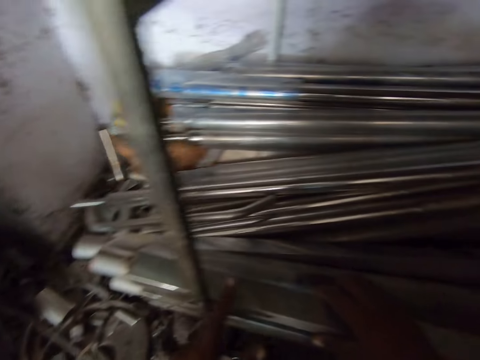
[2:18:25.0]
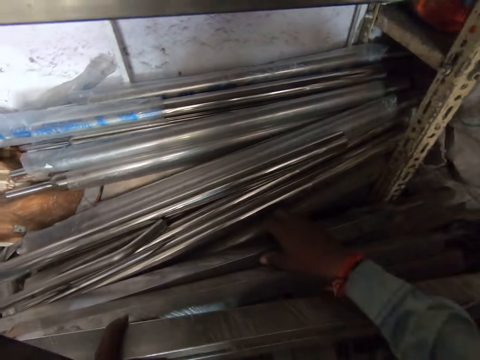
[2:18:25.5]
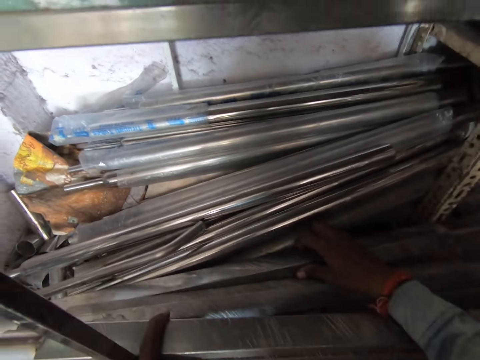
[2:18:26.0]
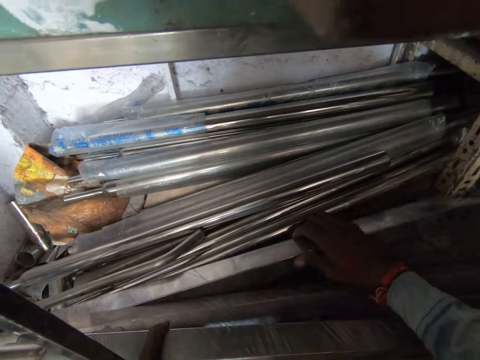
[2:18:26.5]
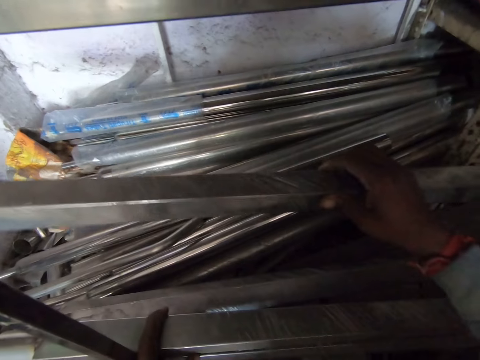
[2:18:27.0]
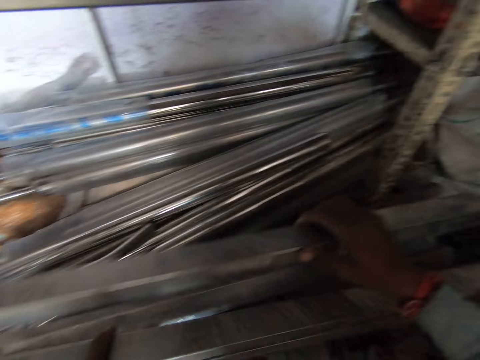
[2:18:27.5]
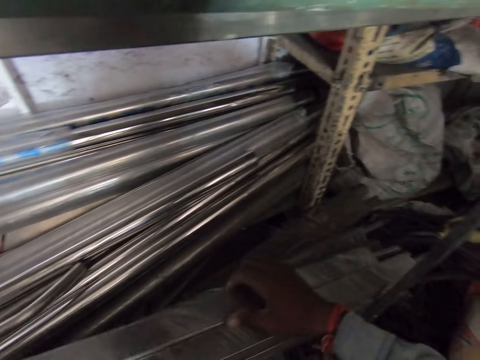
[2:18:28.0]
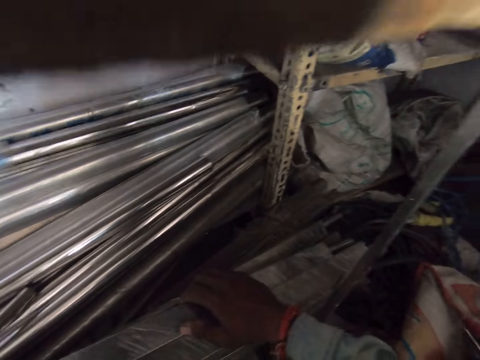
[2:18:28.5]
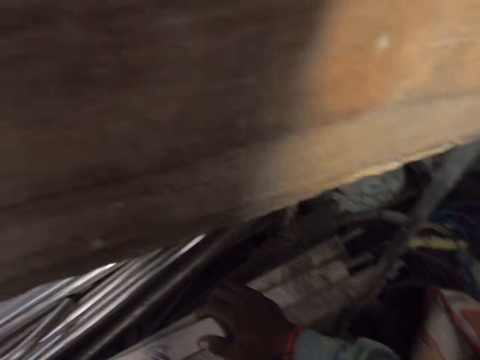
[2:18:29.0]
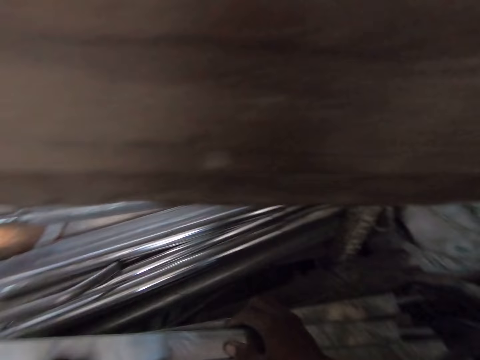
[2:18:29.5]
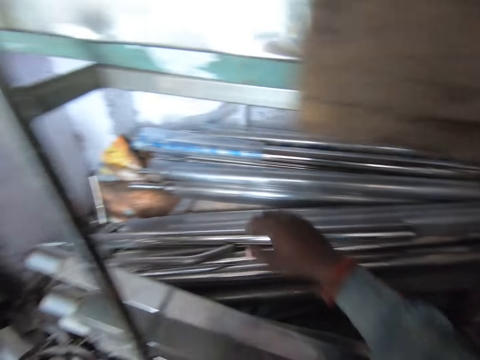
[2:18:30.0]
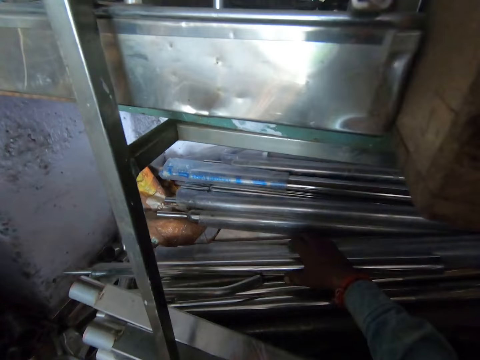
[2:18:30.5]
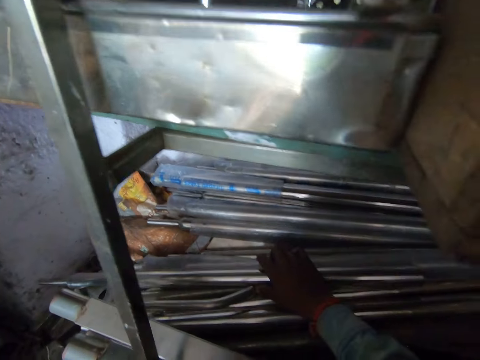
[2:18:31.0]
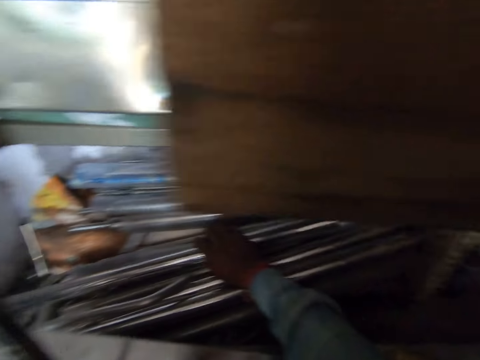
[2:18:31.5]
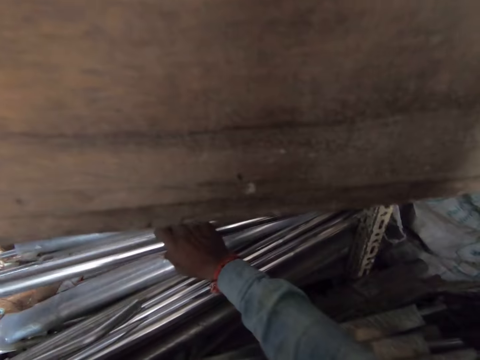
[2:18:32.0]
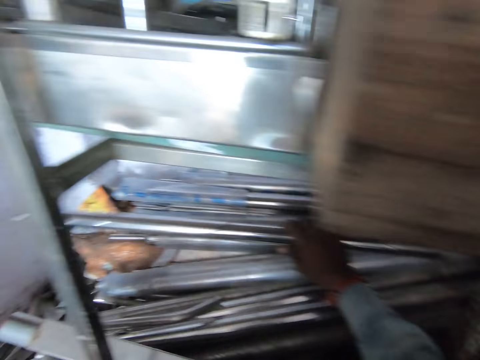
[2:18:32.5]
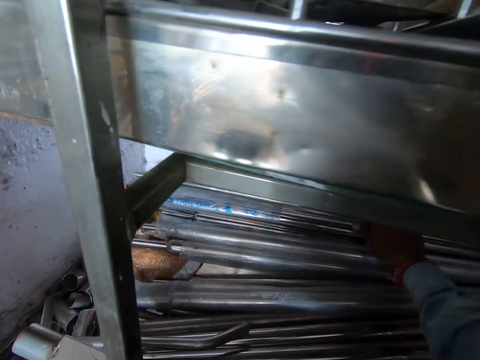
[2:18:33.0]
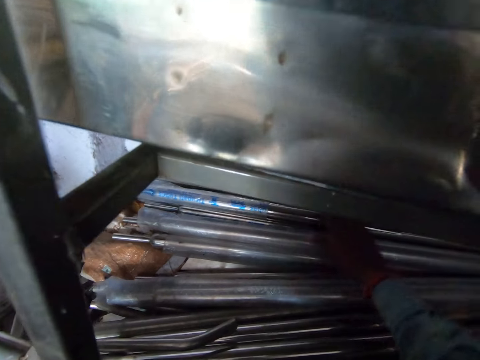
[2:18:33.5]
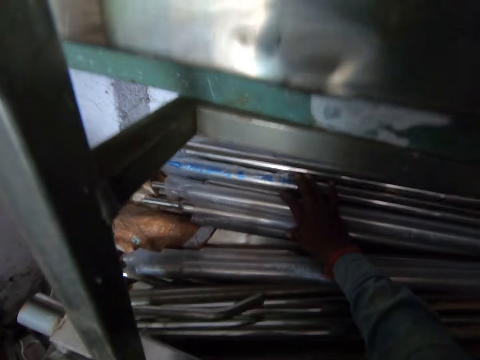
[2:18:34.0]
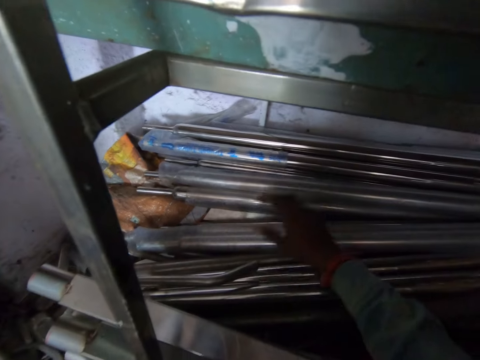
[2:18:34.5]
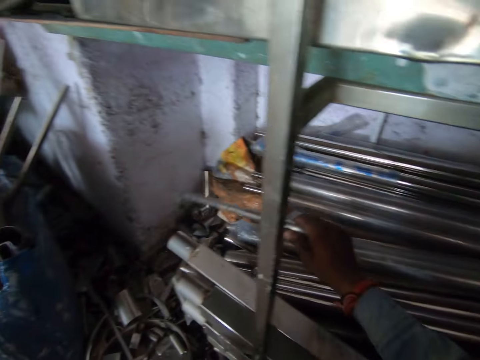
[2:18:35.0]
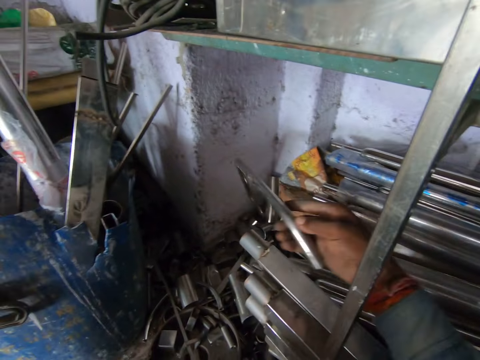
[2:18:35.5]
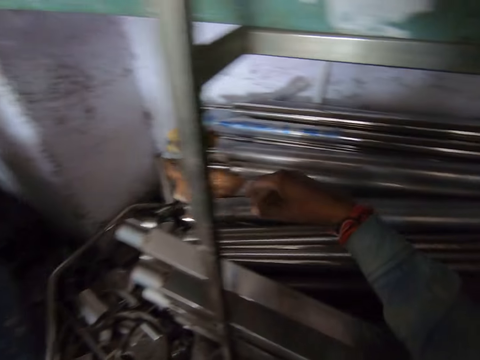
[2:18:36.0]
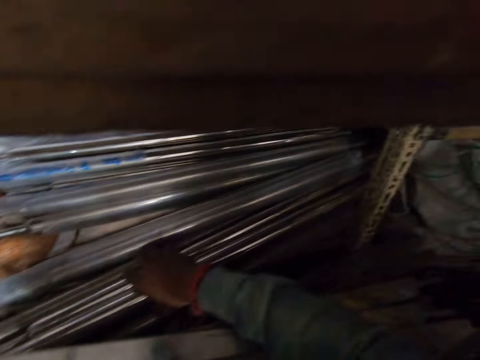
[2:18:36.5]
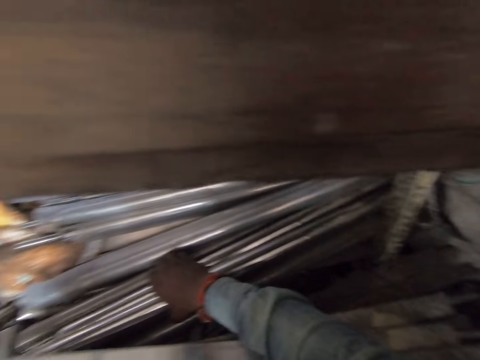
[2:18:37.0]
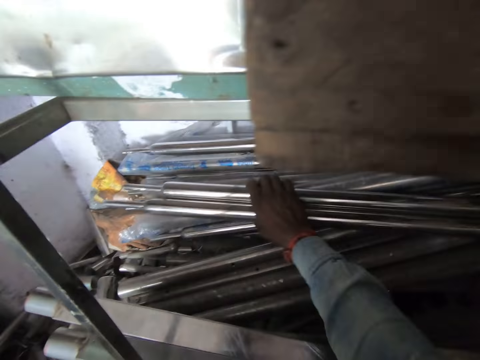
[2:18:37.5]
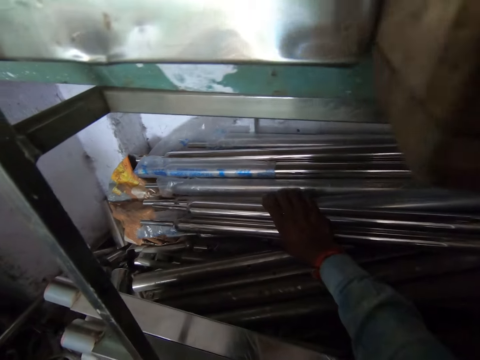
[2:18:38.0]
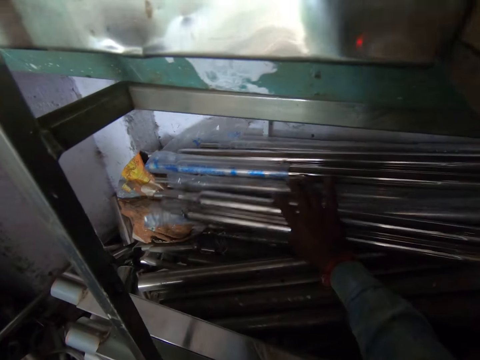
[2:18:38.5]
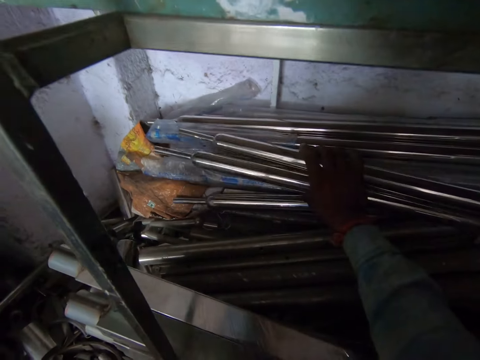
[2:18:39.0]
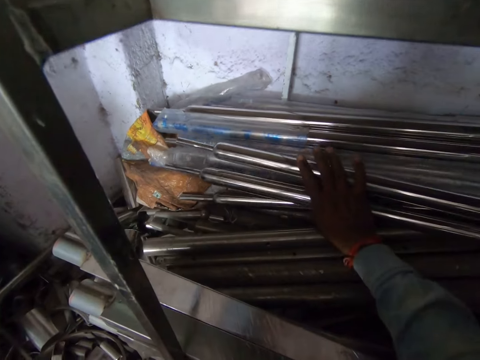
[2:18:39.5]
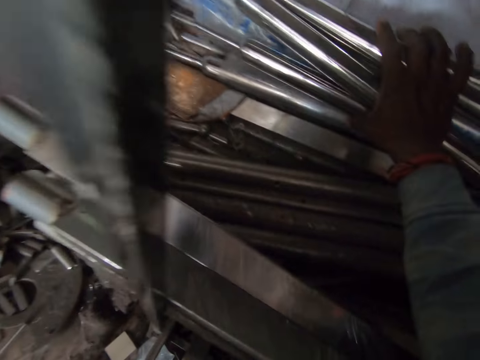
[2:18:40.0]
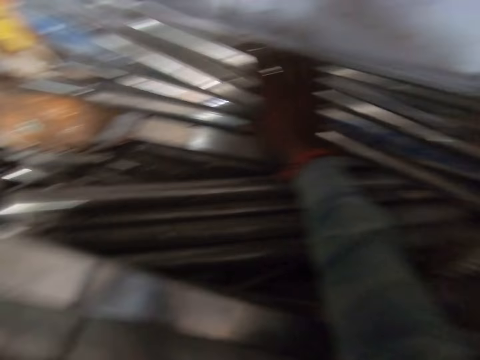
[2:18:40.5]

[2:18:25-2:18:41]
The camera wearer picks up an aluminum bar from the stack of aluminum bars with his right hand. He searches around metal bars. He drops the aluminum bar on the stack of aluminum bars with his right hand. He picks up an aluminum bar from the stack of aluminum bars with his right hand. He drops the aluminum bar on the stack of aluminum bars with his right hand. He picks up an aluminum pipe from the stack of aluminum bars. He drops the aluminum pipe on the floor with his right hand. He moves a pair of aluminum bars on the stack of aluminum bars with his right hand.

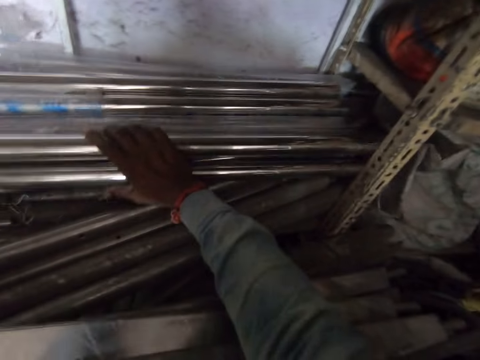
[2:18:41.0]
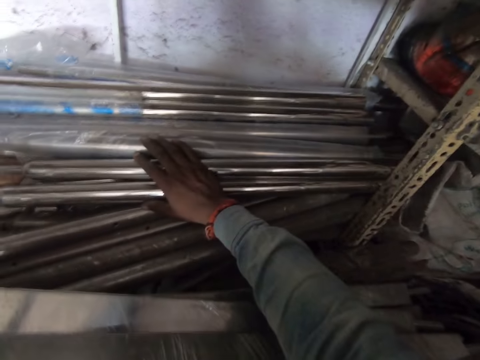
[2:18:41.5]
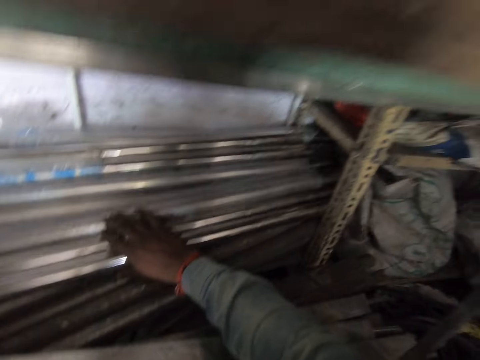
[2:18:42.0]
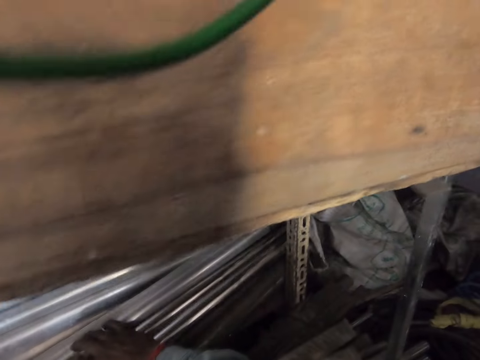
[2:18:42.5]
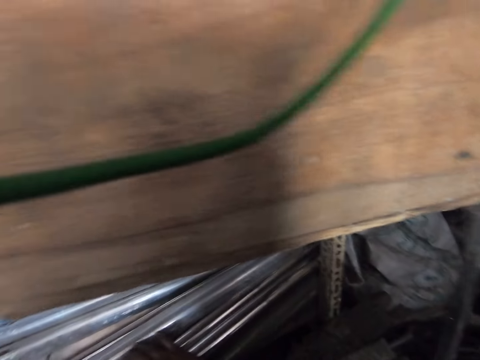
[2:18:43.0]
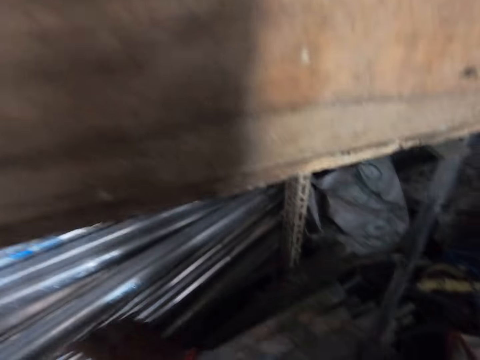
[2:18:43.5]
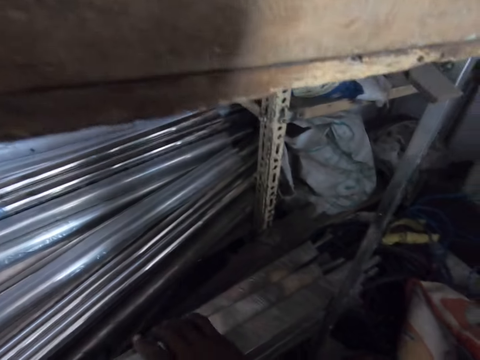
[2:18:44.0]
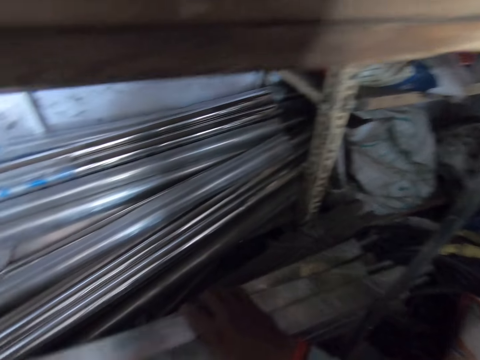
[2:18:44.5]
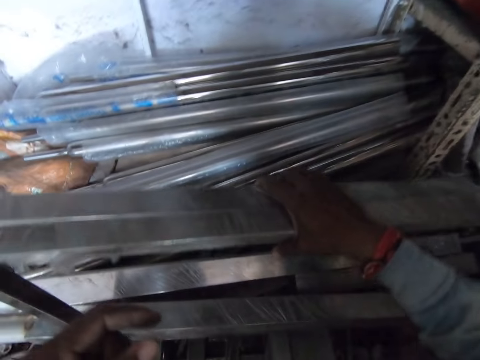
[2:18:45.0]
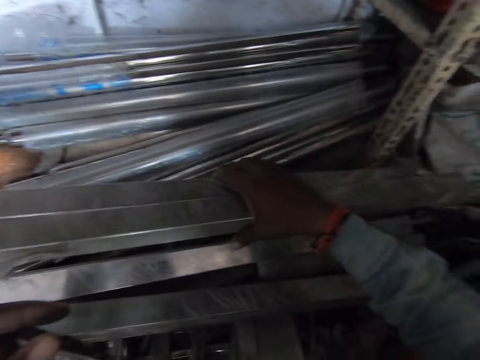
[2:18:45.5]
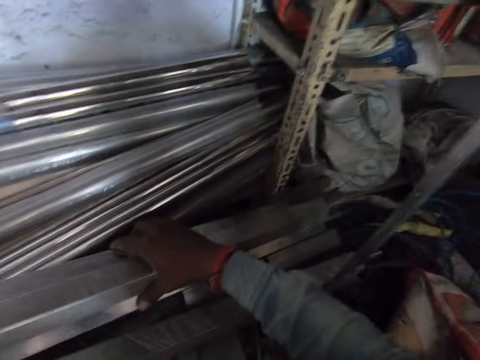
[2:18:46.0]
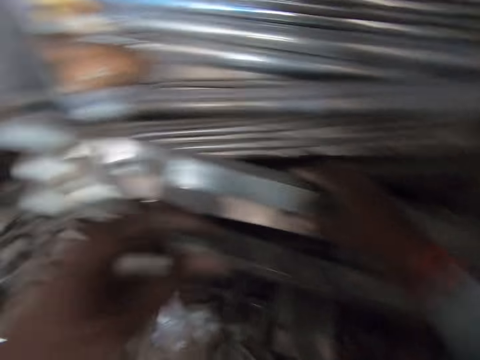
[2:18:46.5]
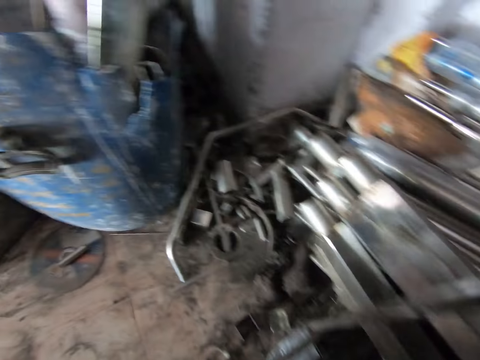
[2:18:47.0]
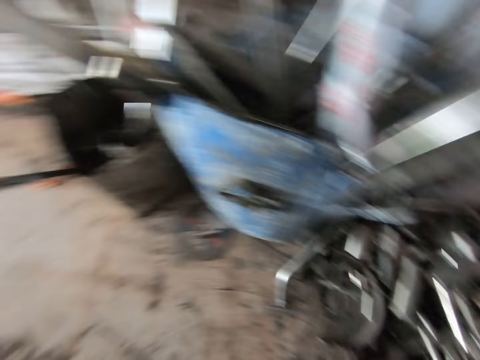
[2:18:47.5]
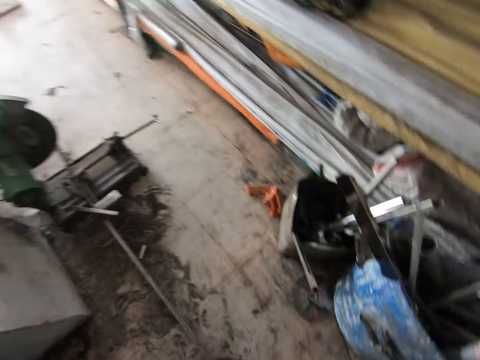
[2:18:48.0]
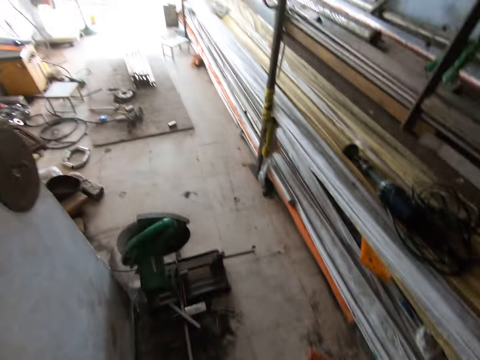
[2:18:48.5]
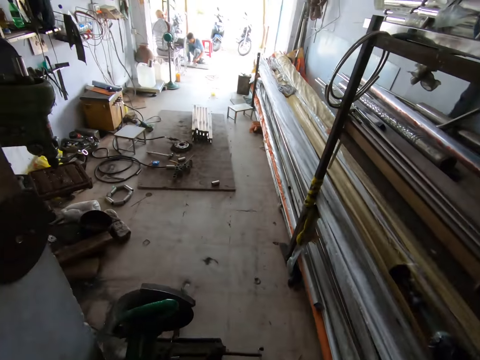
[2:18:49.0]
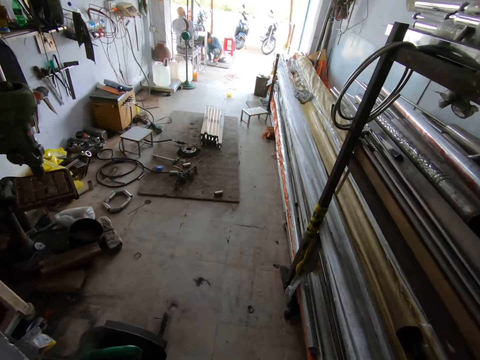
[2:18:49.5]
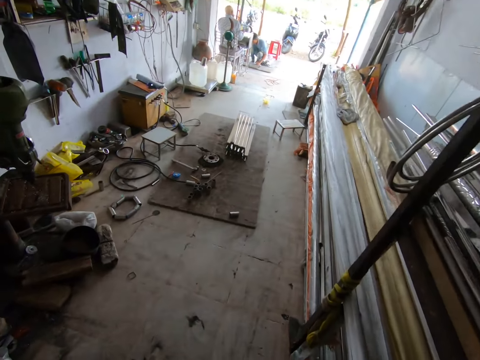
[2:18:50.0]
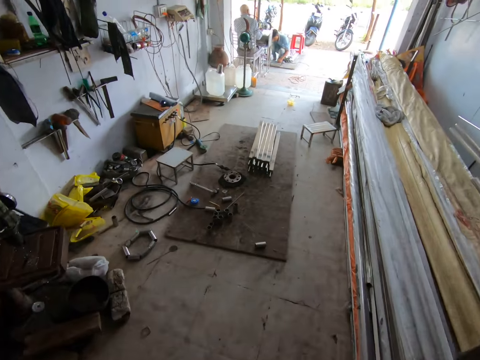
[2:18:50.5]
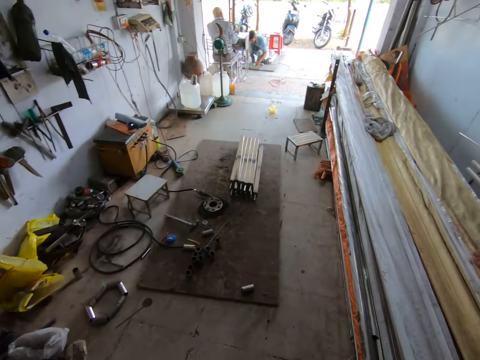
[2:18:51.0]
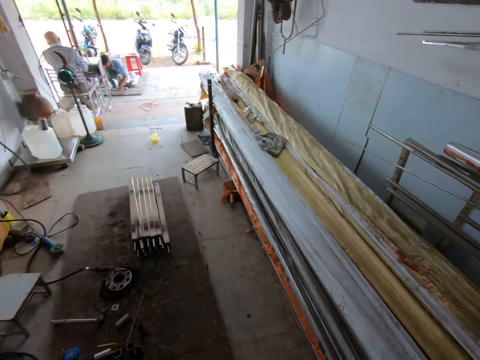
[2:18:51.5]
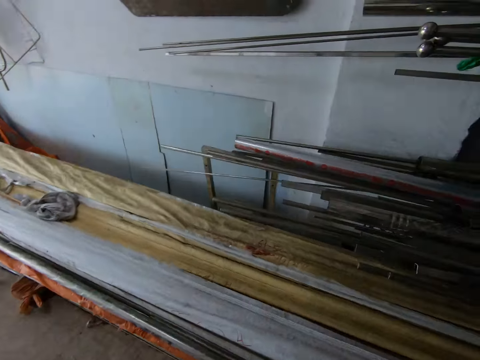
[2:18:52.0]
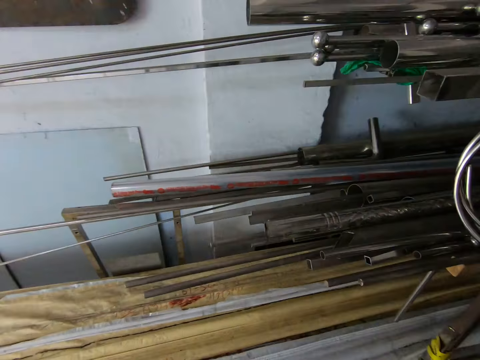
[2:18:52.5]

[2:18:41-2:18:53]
The camera wearer picks a pair of aluminum bars from the stack of aluminum bars with his right hand. He drops the pair of aluminum bars on the stack of aluminum bars with his right hand. He walks around hardware.
